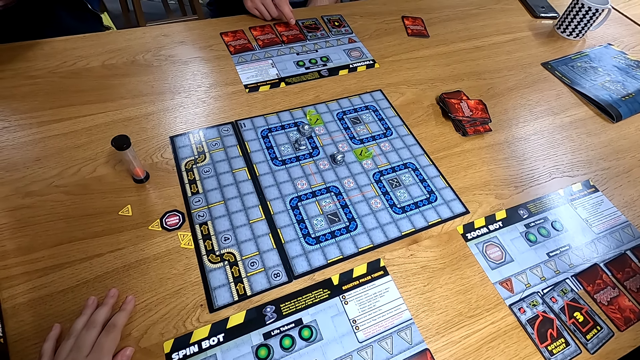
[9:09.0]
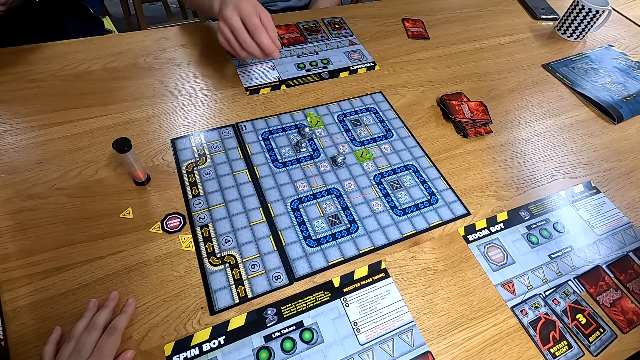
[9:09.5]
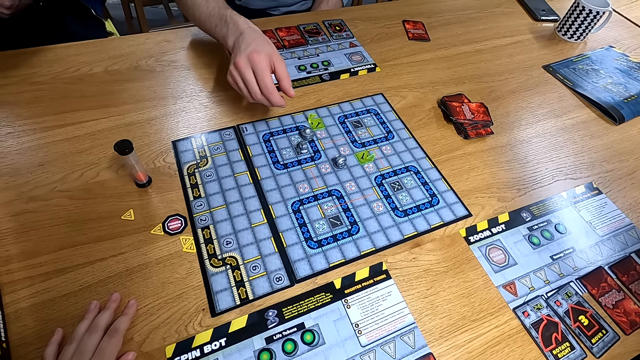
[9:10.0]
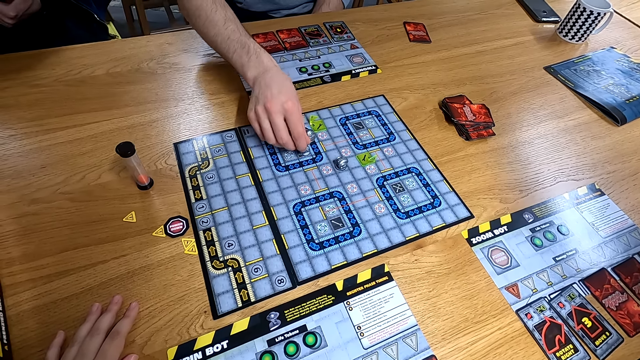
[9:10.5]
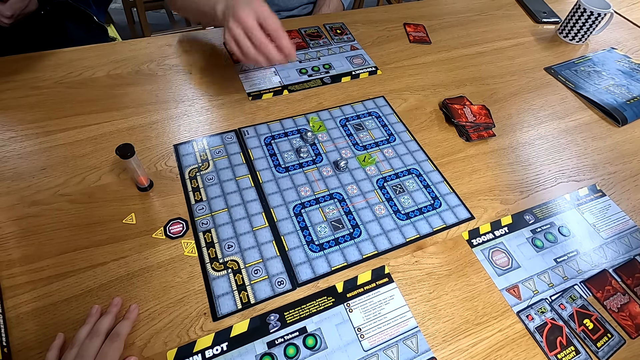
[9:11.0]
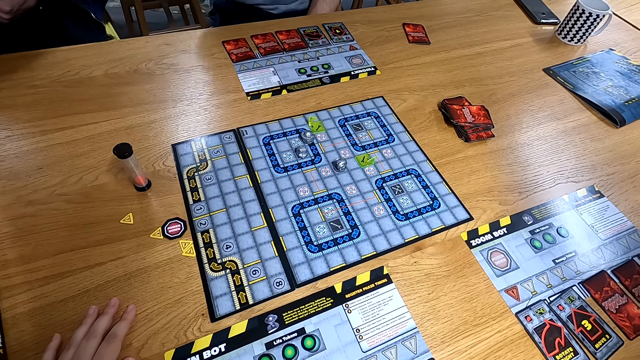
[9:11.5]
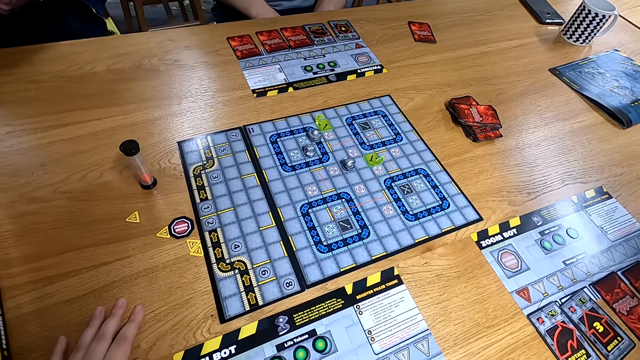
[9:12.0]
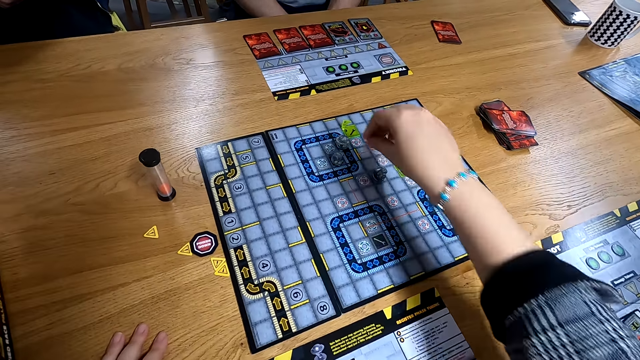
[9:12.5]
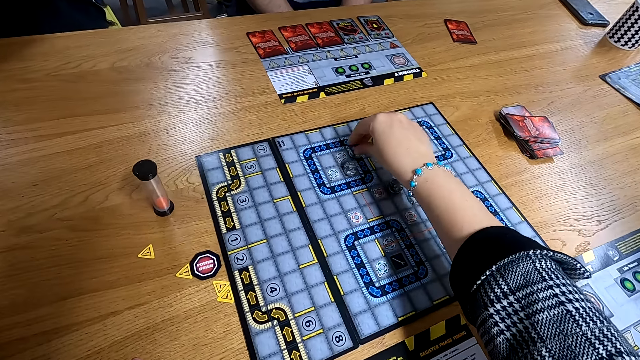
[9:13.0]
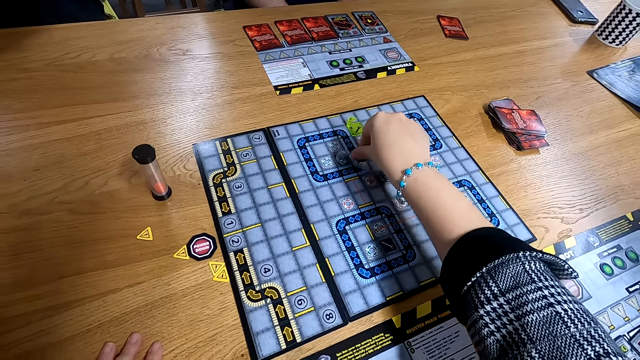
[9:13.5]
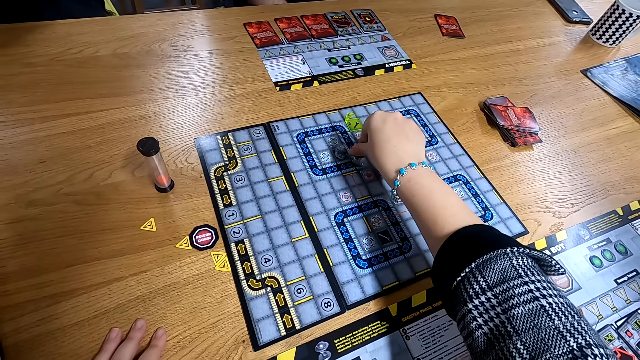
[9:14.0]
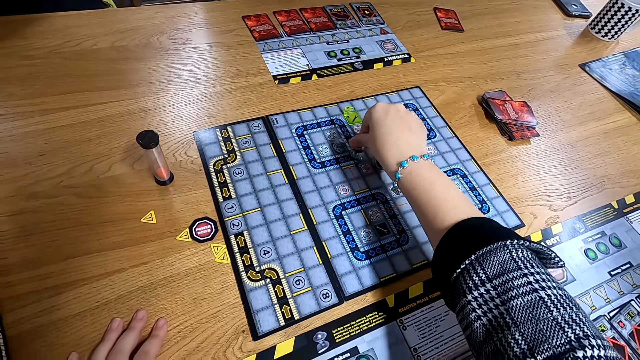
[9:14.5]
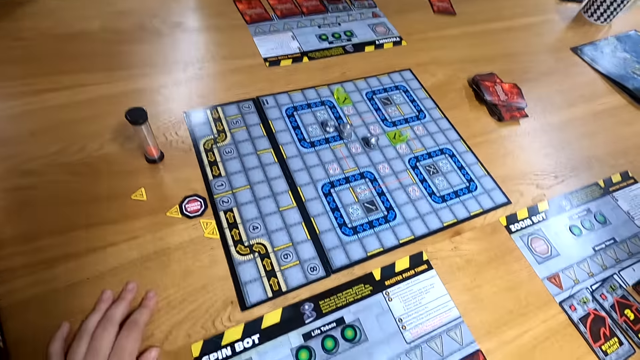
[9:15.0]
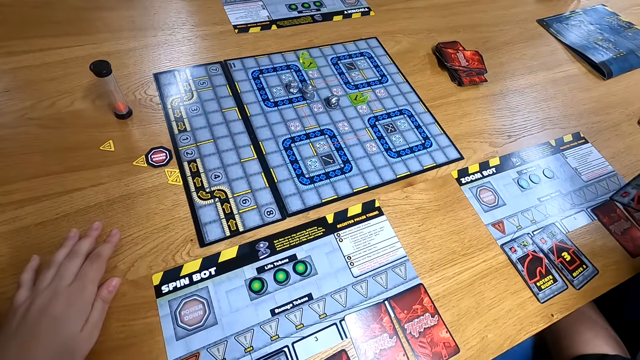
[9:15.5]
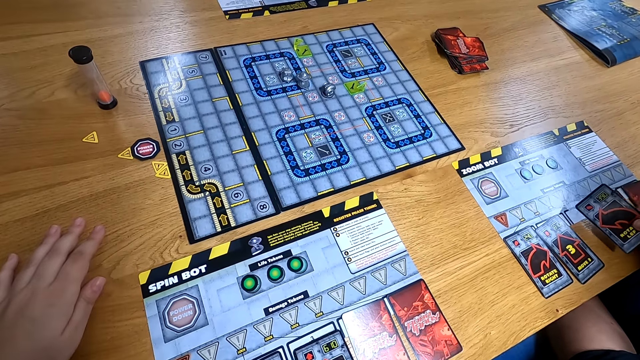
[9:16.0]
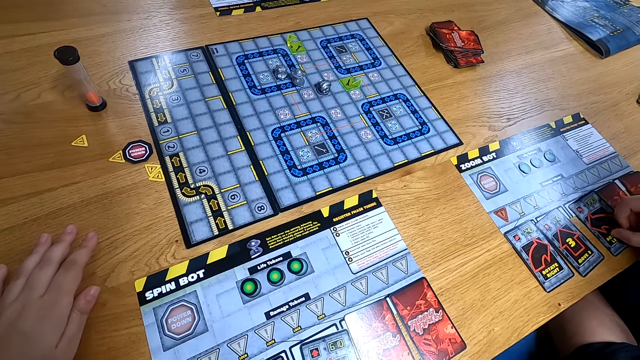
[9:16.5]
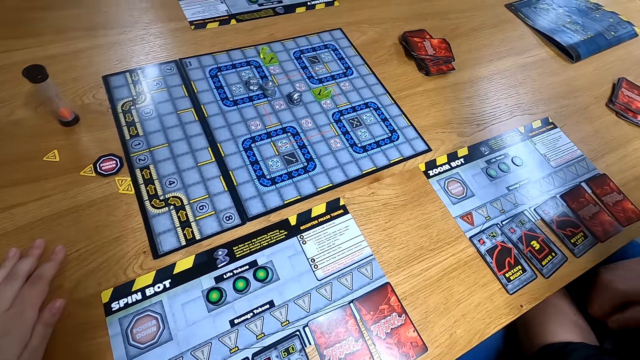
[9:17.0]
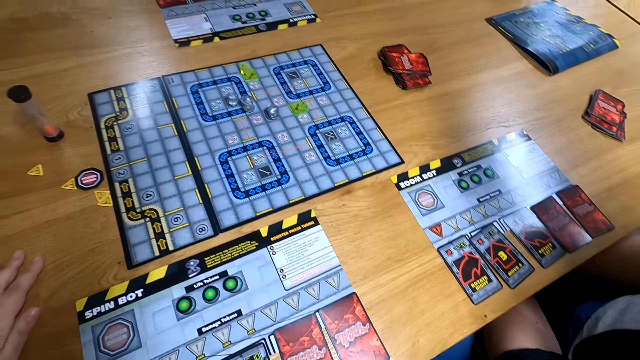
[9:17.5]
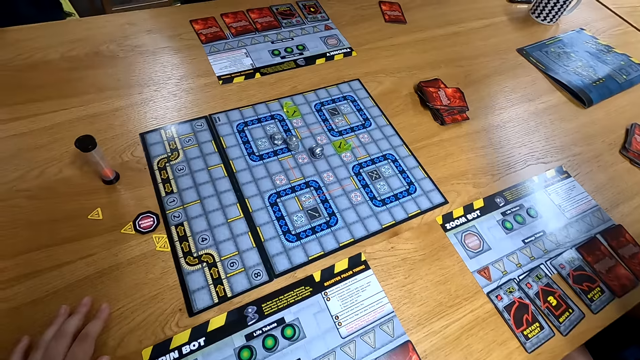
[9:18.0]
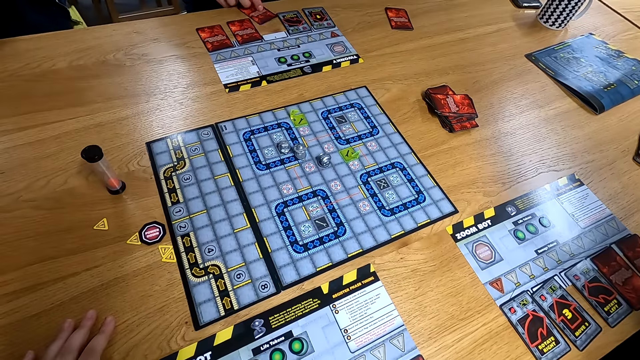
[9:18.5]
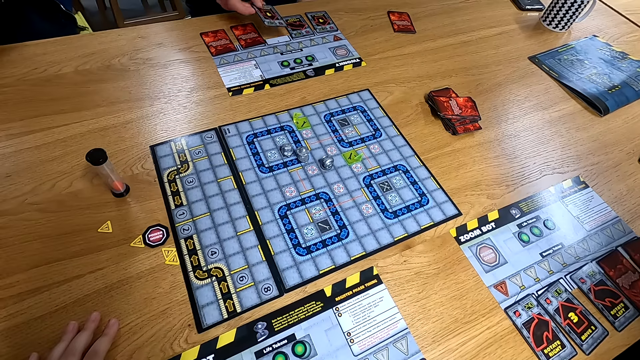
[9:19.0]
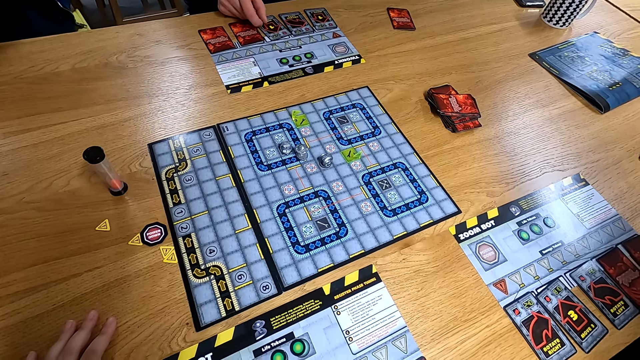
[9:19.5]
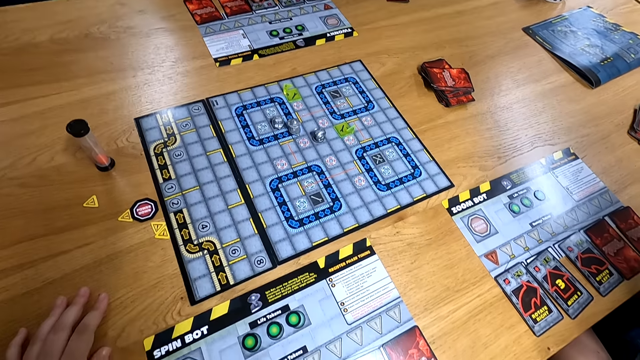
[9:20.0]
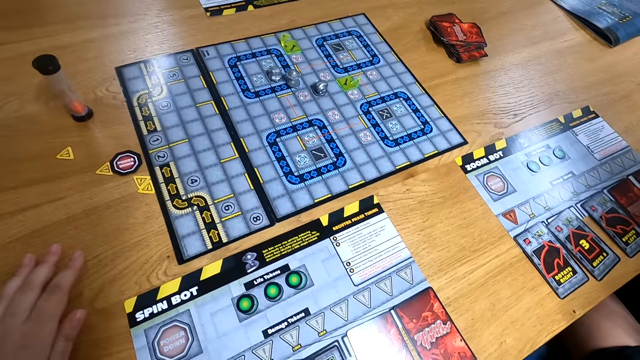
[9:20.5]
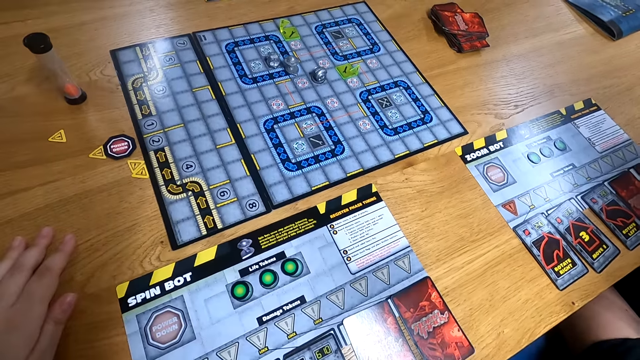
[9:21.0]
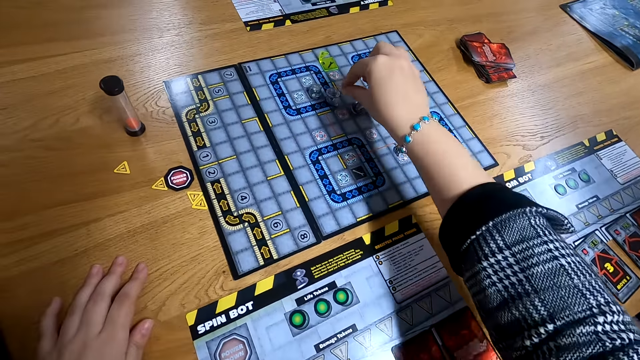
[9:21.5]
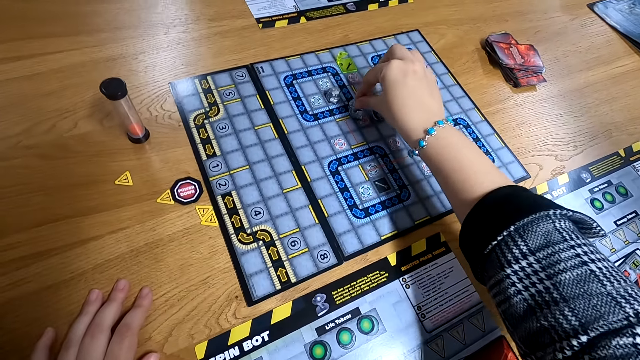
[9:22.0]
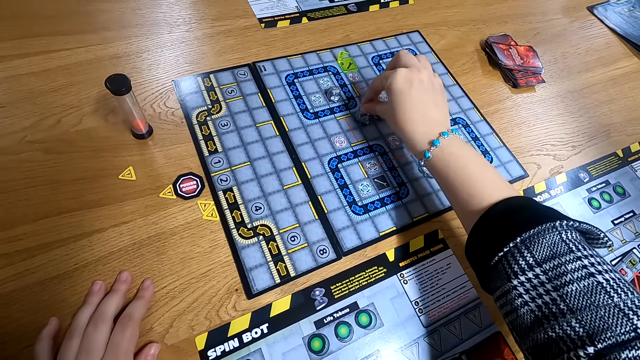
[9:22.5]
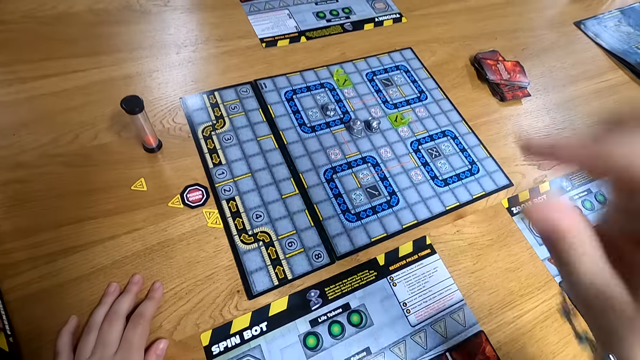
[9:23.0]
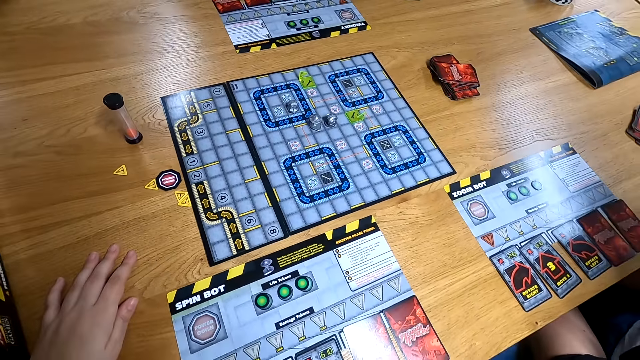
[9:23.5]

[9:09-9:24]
The man moves the robot figure on the RoboRally board with his right hand. A person turns a chess on the board. The camera wearer moves the robot figure on the RoboRally board with her right hand. She turns the chess on the board. The woman picks a game card from the table with her right hand and flips the game card in her right hand. The camera wearer picks a game card from the table with her right hand. She drops the game card on the table with her right hand. The woman drops the game card in her right hand on the table. Another man picks a game card from the table with his right hand and drops the game card on the table with his right hand. The camera wearer moves the game piece on the board game with her right hand.

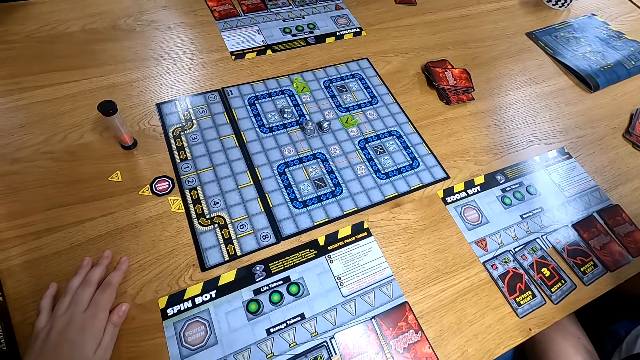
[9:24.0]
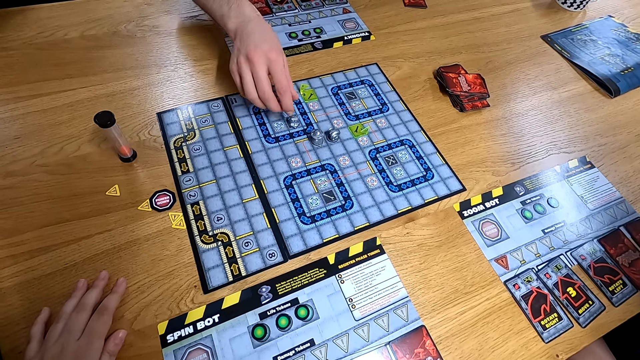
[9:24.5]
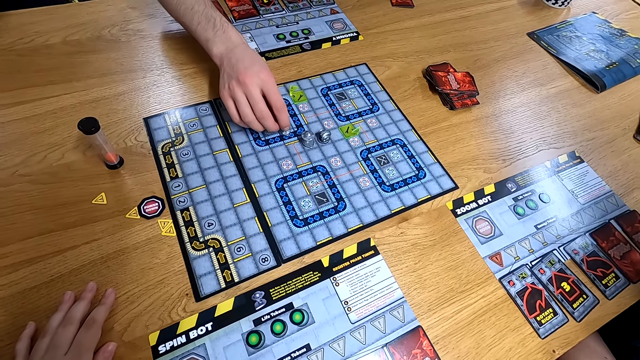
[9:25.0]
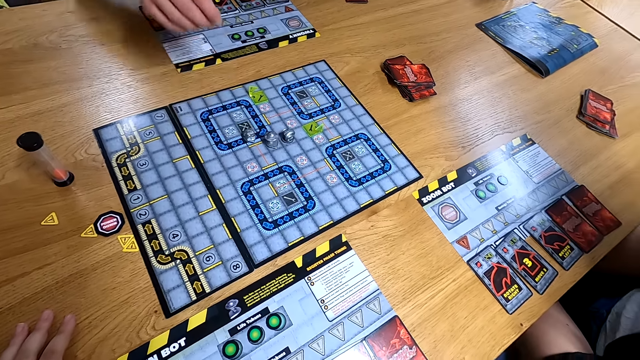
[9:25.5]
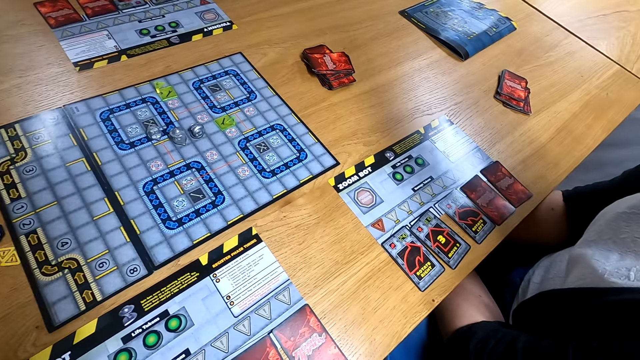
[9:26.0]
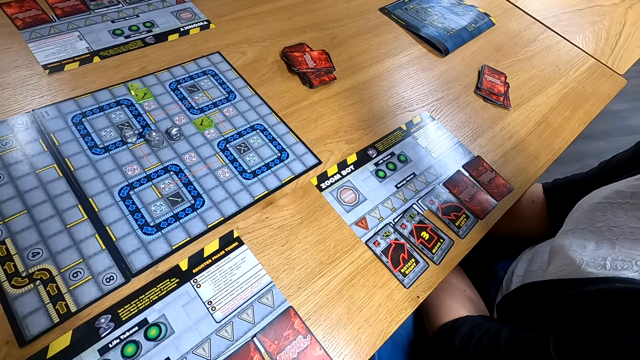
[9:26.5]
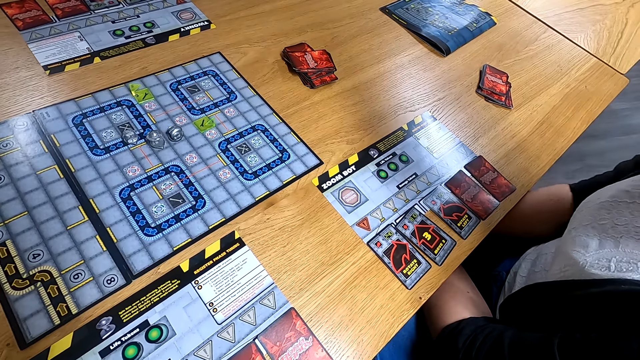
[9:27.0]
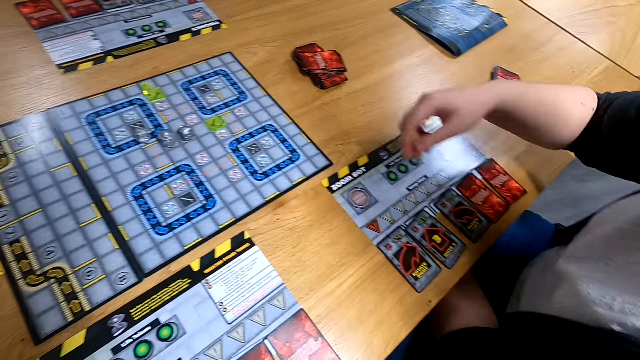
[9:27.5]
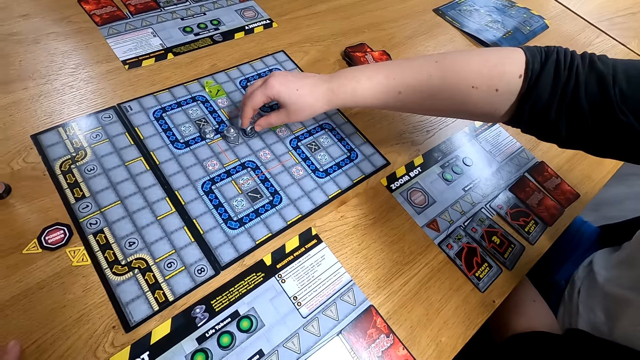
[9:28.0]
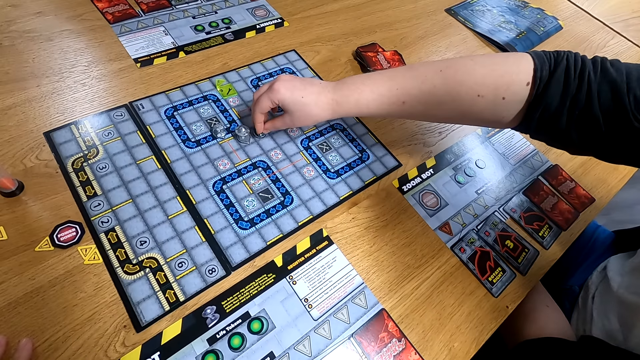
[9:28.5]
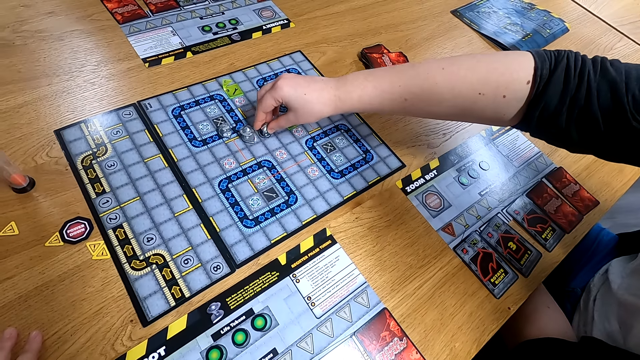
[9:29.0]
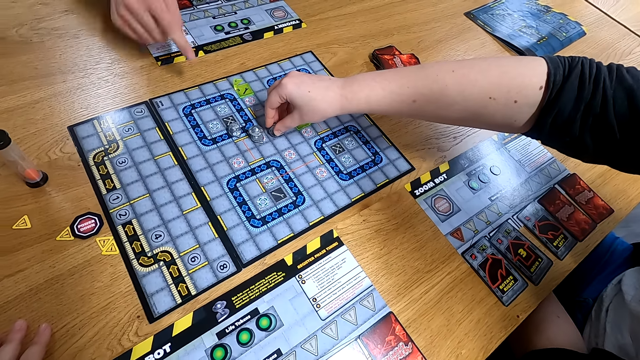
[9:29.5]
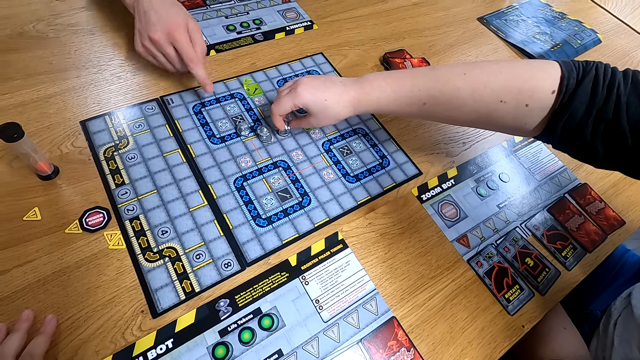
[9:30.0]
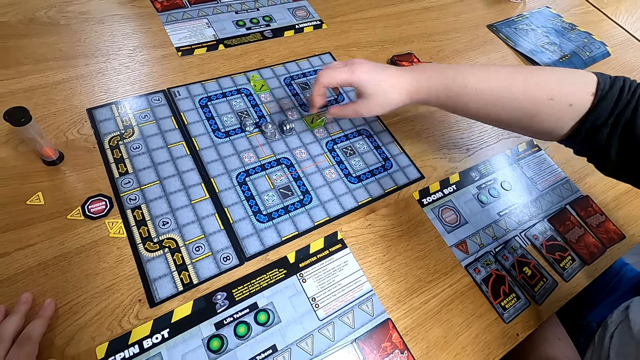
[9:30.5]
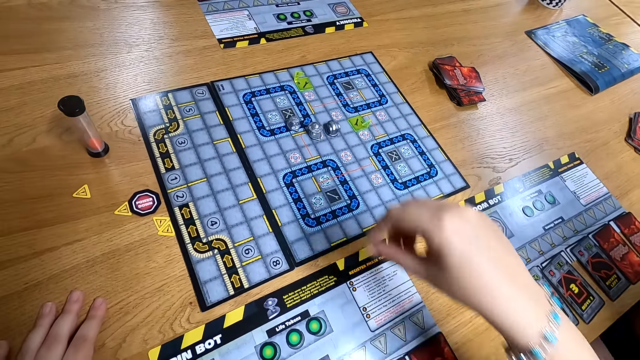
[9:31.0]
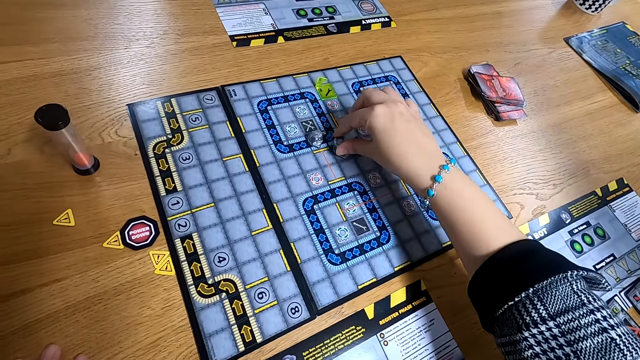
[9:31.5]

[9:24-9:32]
The man moves the game piece on the board game with his right hand. The woman turns the game piece on the board game with her right hand. The man points at the board game with his right hand.
